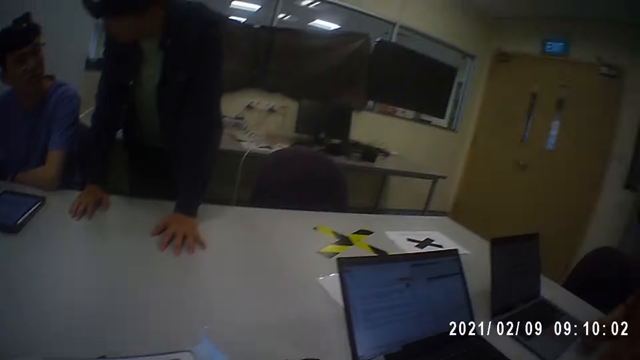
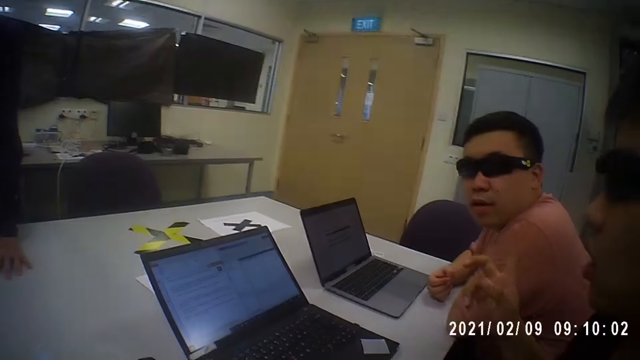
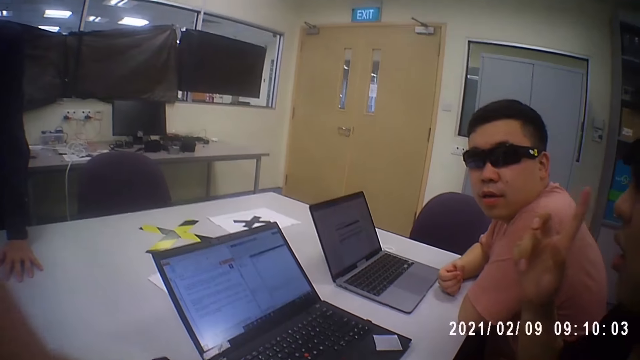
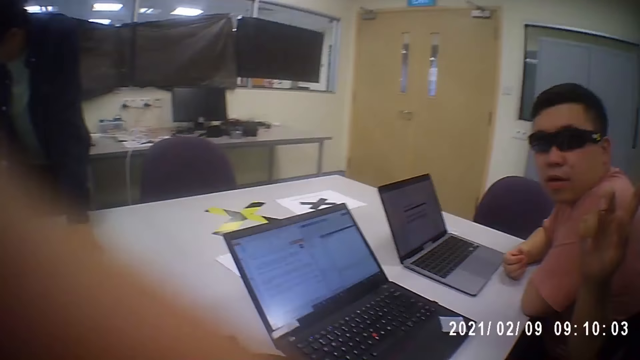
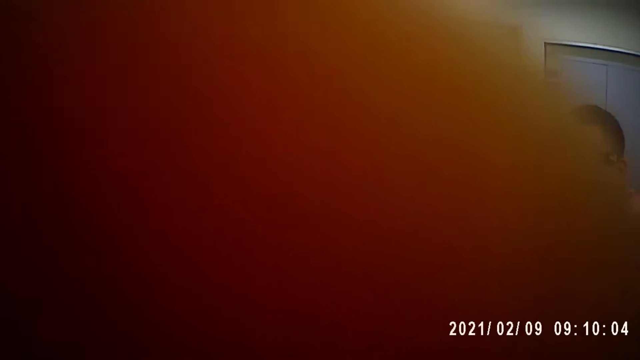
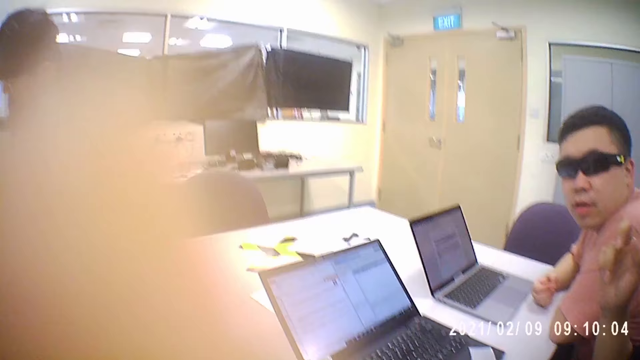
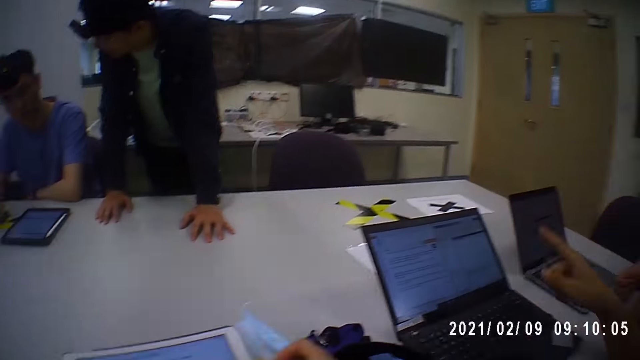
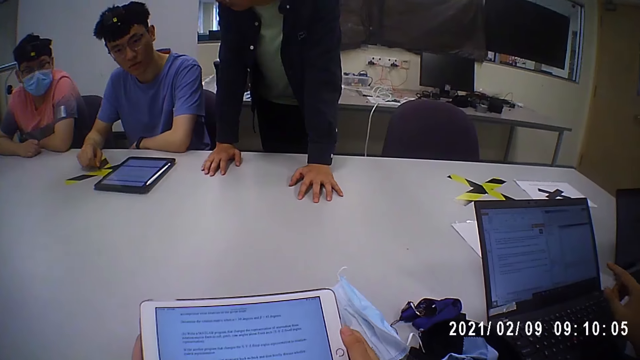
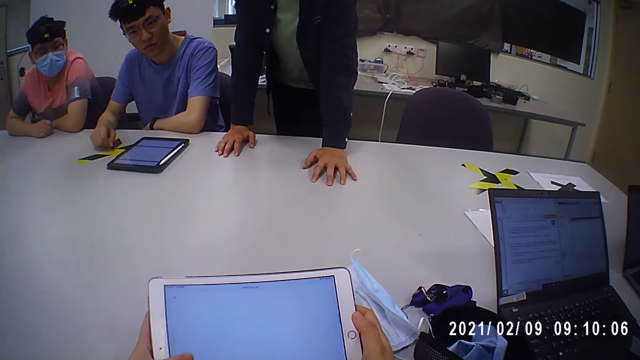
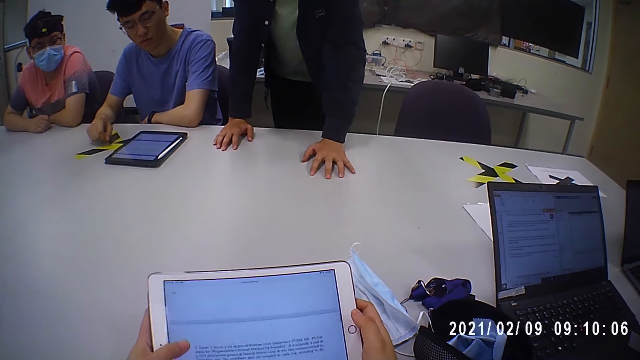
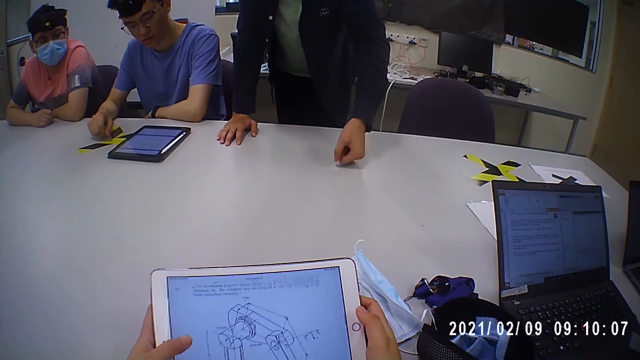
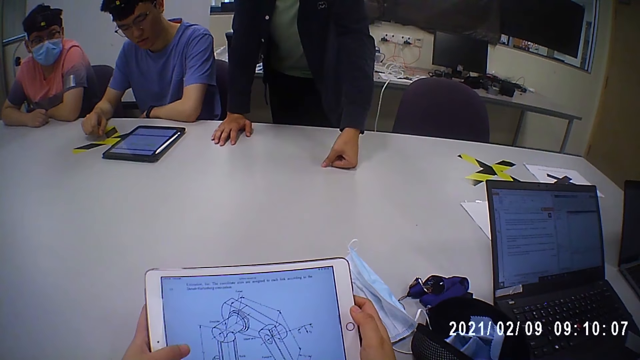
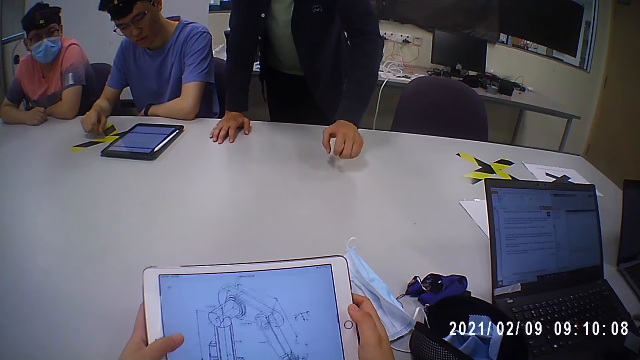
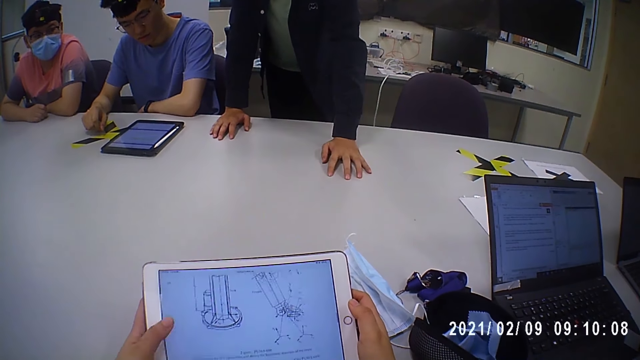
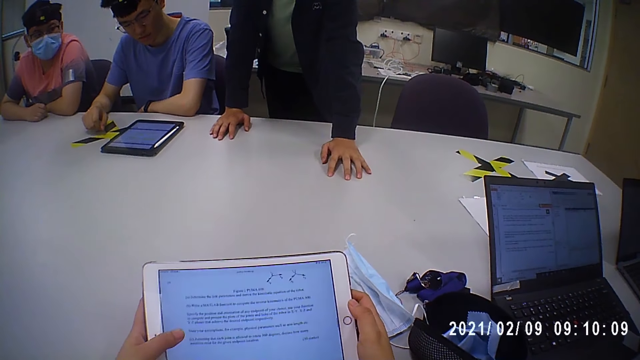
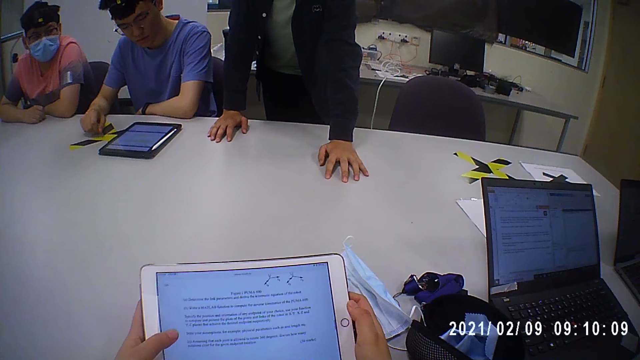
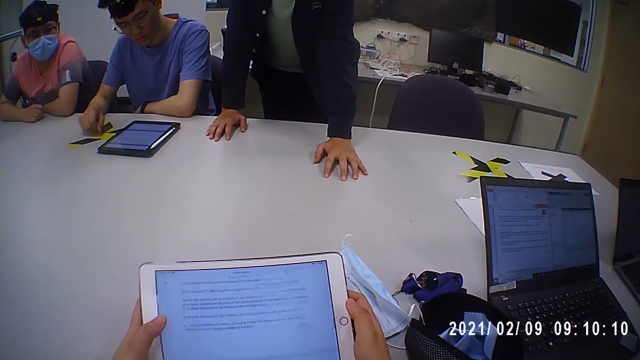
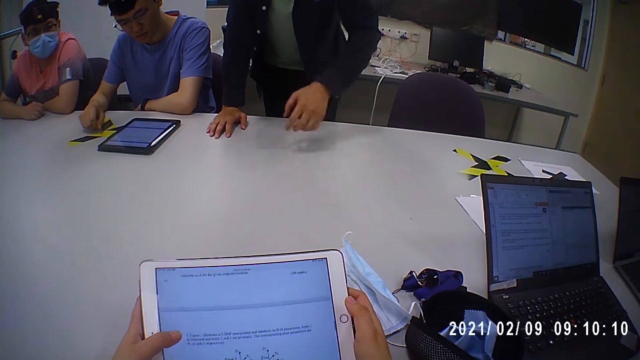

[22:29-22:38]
The camera wearer touches her face with her right hand. She puts her hand up. She operates the tablet with her left hand. She scrolls on the tablet.

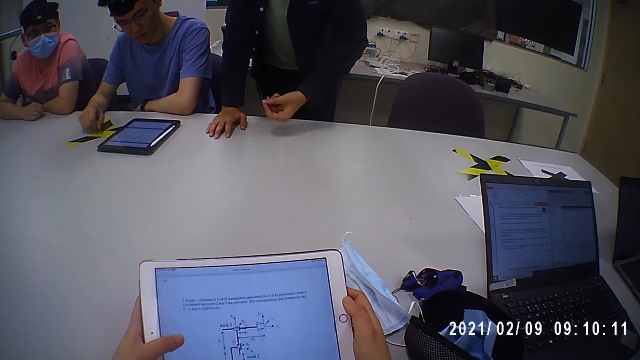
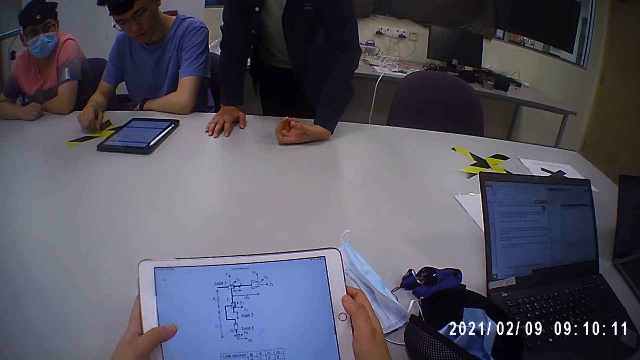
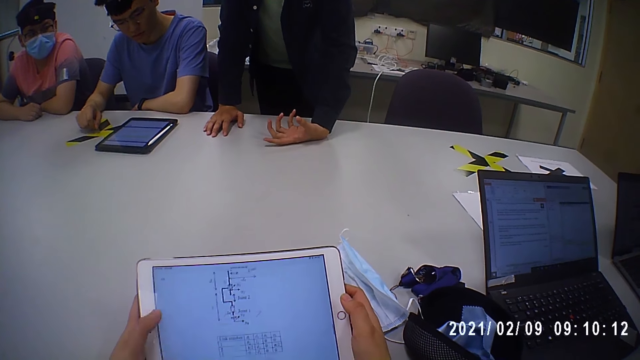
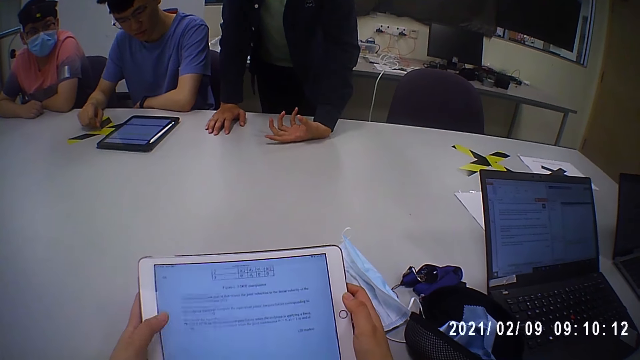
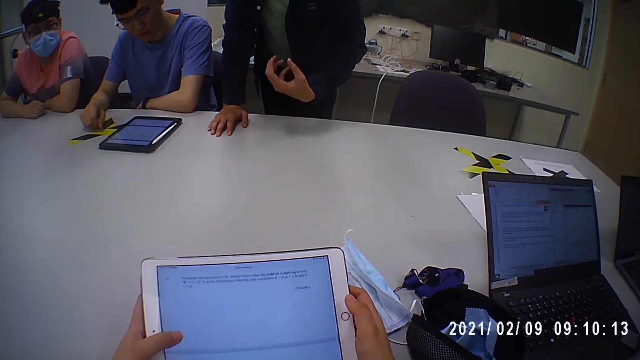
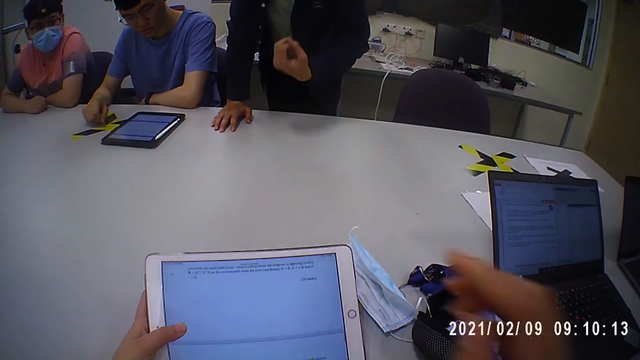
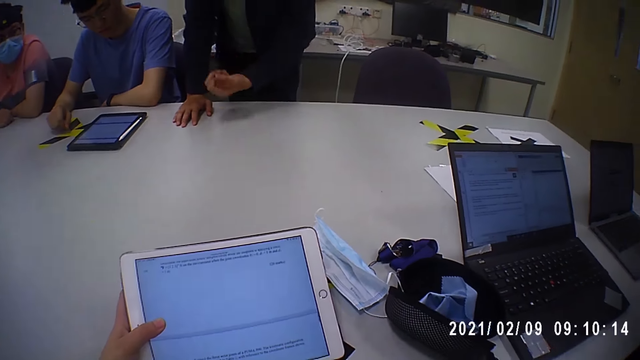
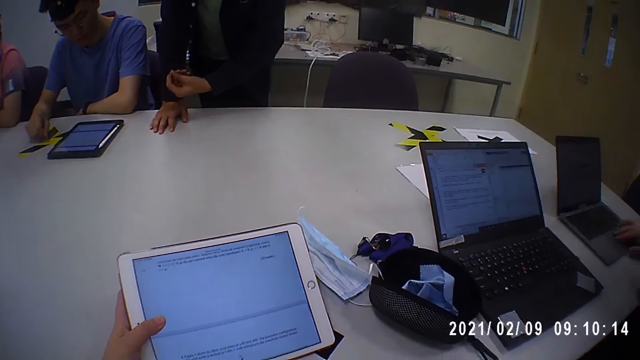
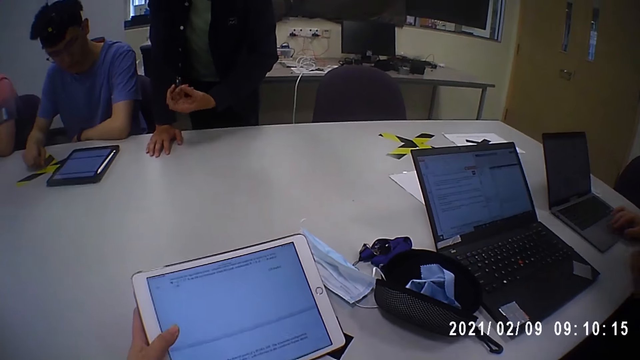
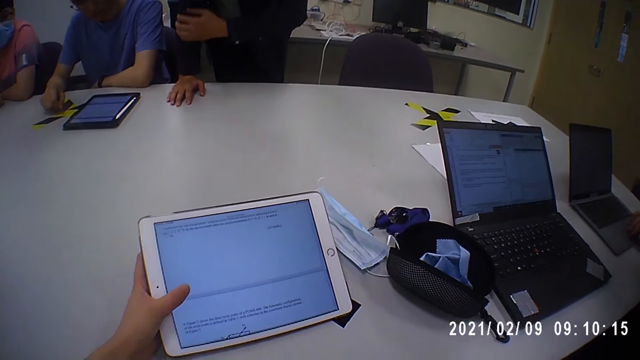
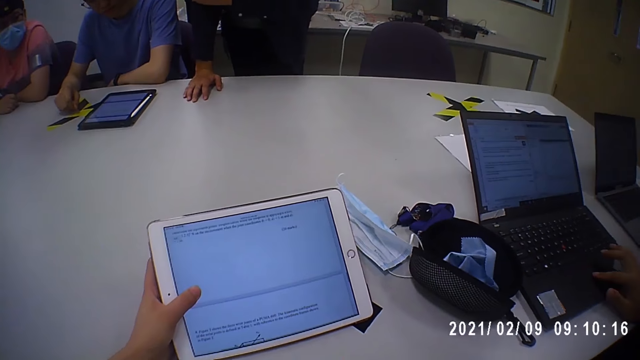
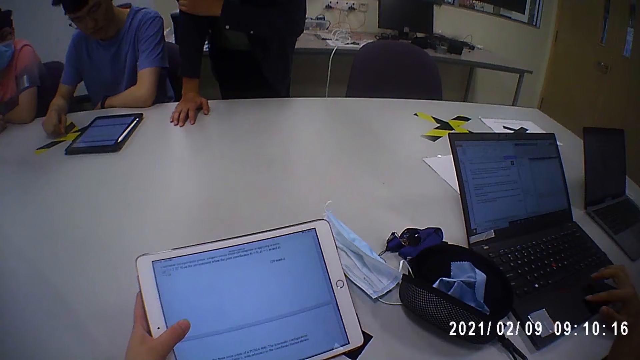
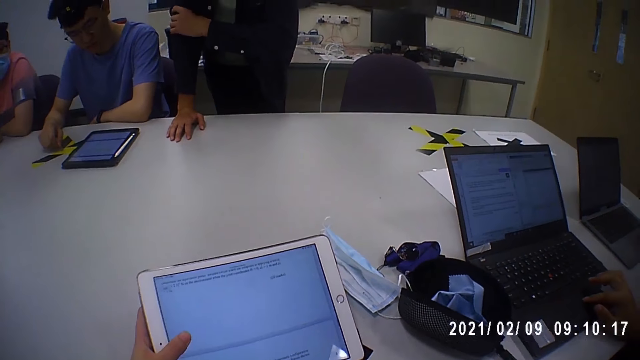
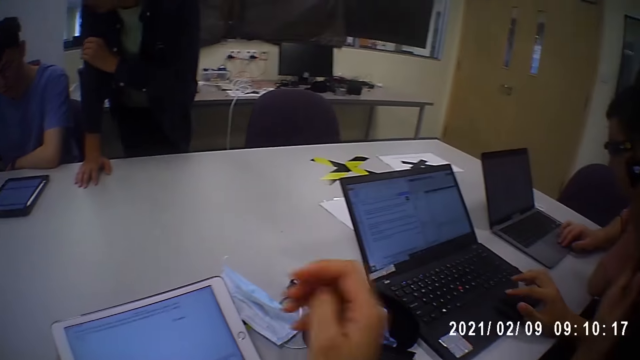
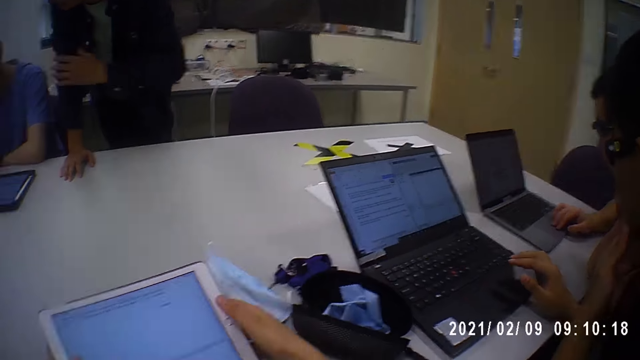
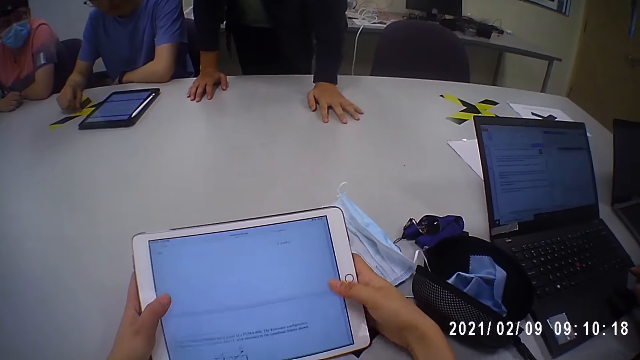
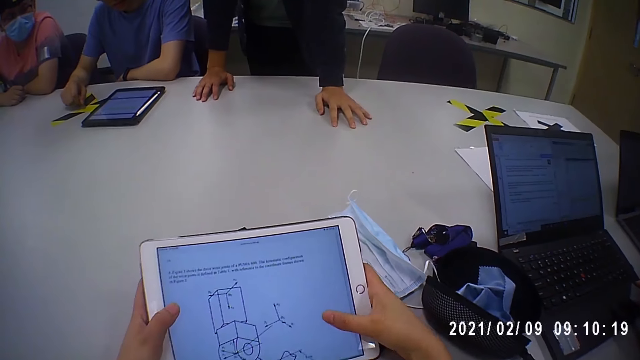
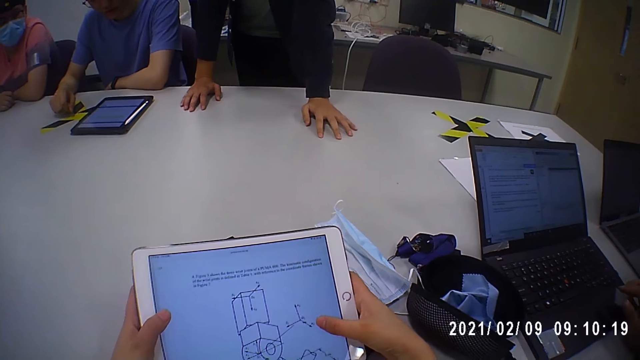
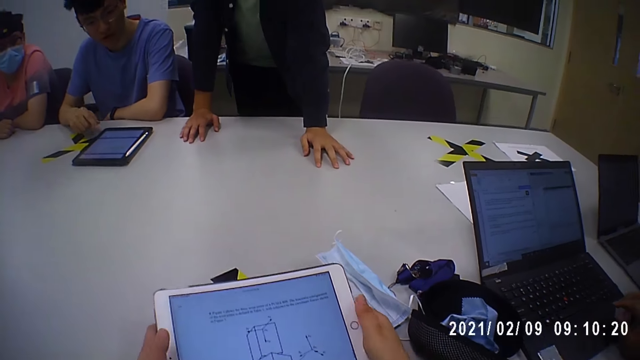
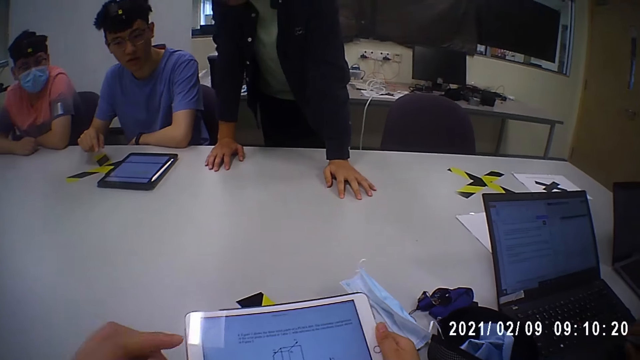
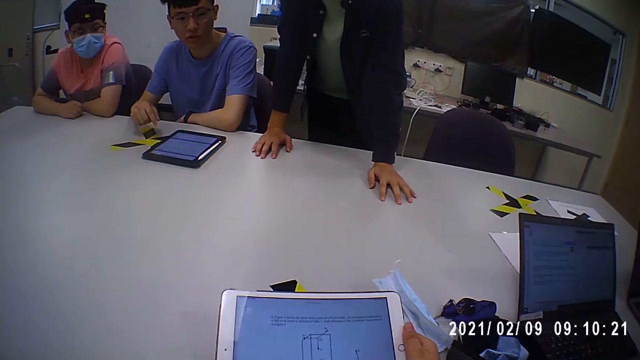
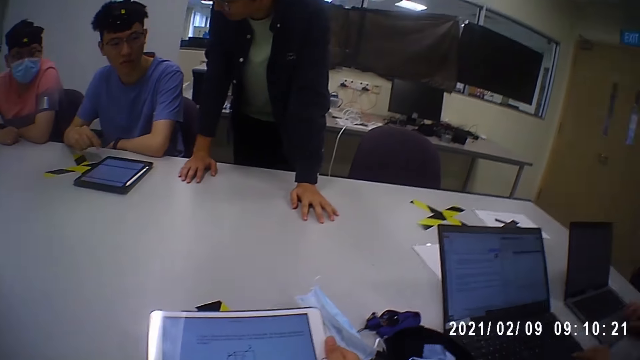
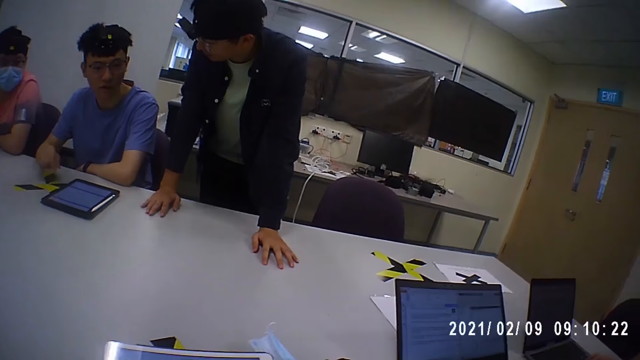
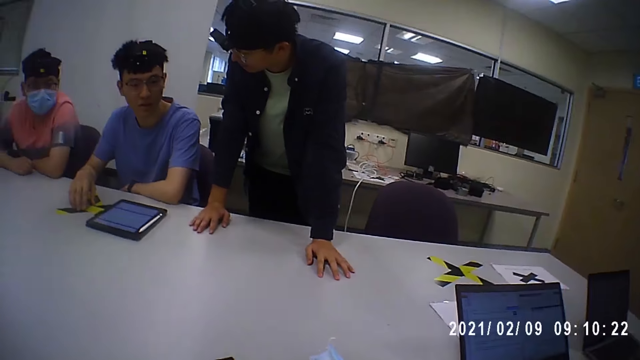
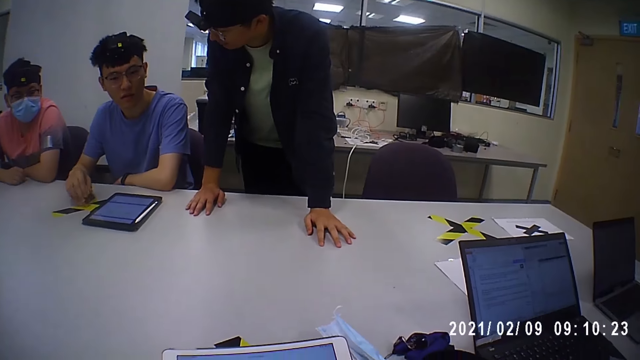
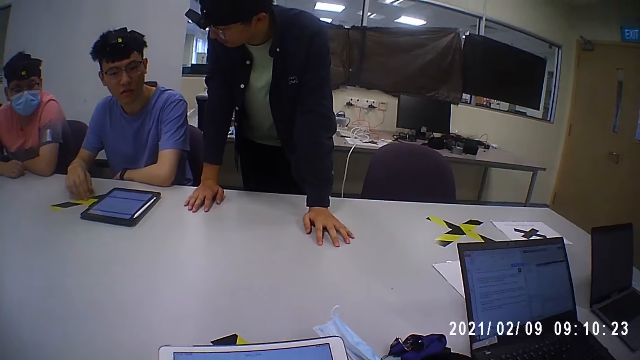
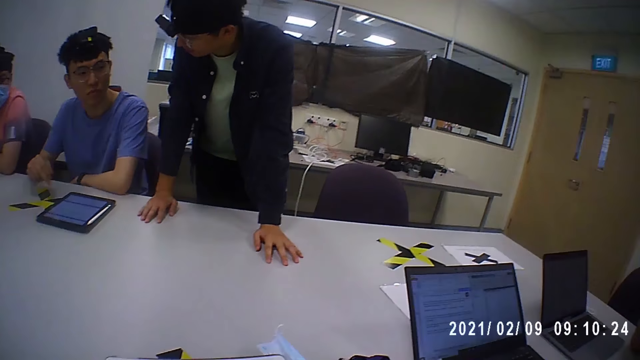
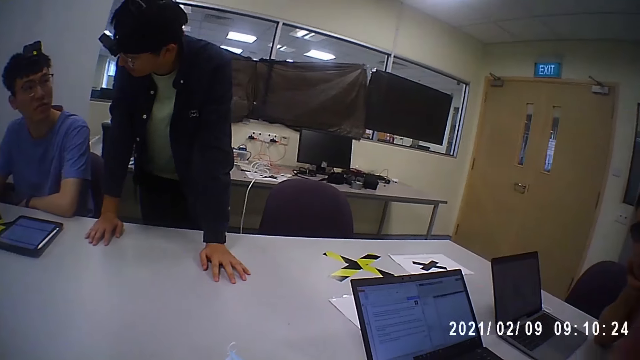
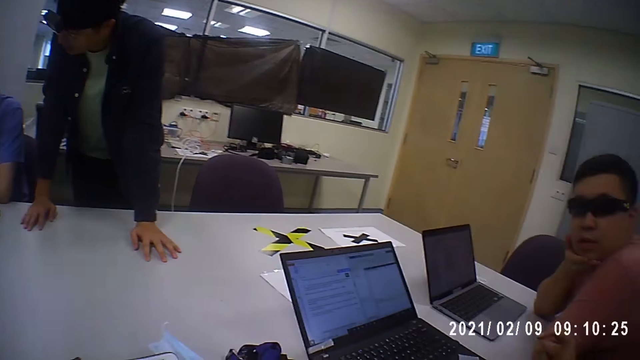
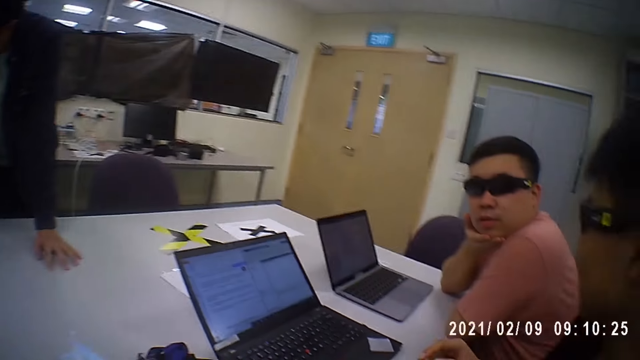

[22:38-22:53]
The camera wearer removes her hand from the tablet. A man touches the jacket with his left hand. The camera wearer operates the tablet with her right hand. The man places his left hand on the table. The camera wearer scrolls on the tablet. She looks at the people.
